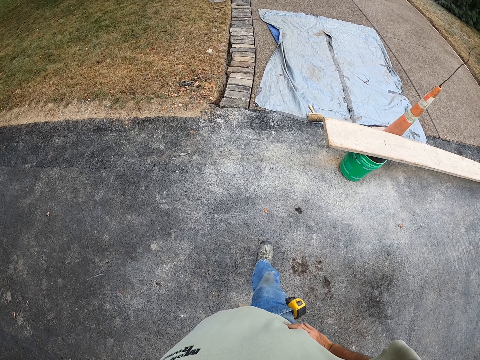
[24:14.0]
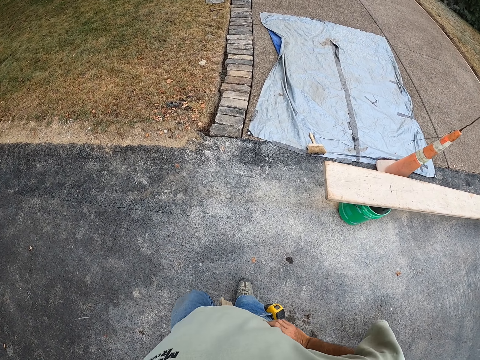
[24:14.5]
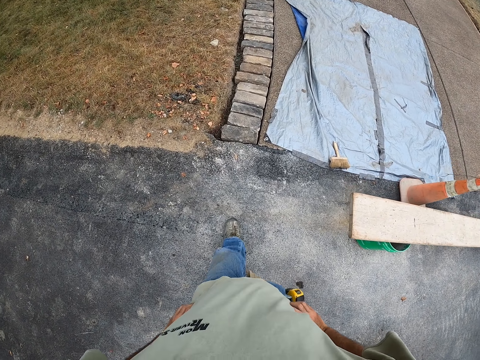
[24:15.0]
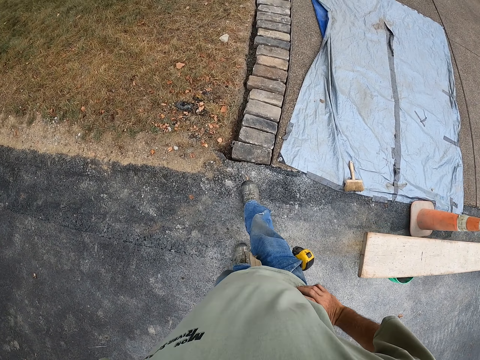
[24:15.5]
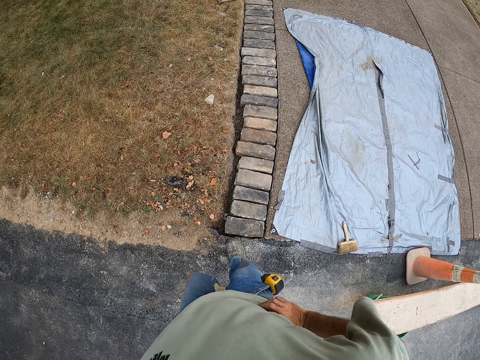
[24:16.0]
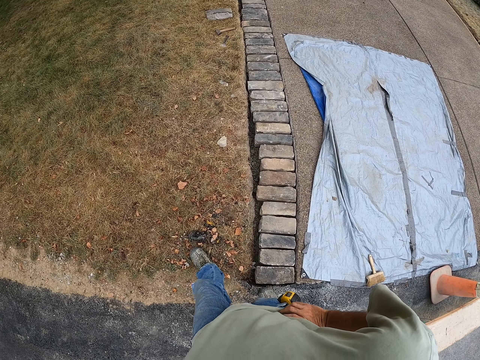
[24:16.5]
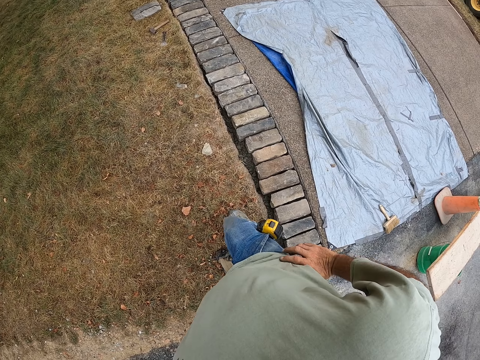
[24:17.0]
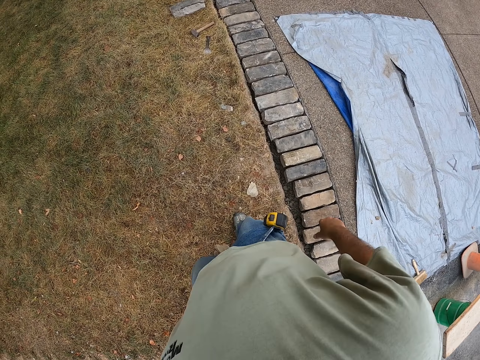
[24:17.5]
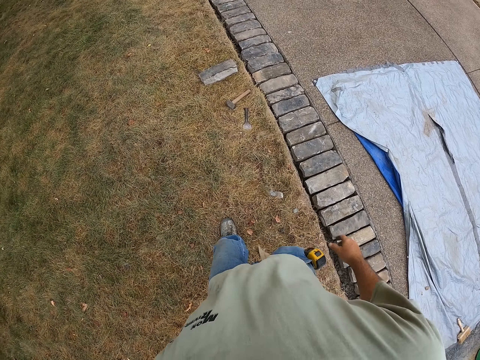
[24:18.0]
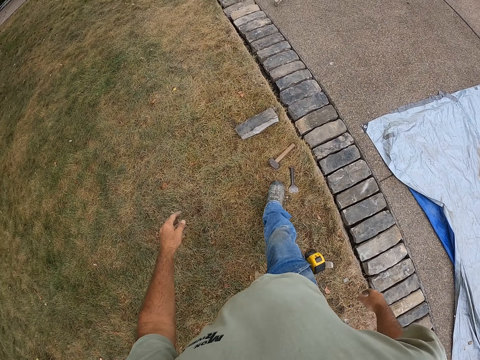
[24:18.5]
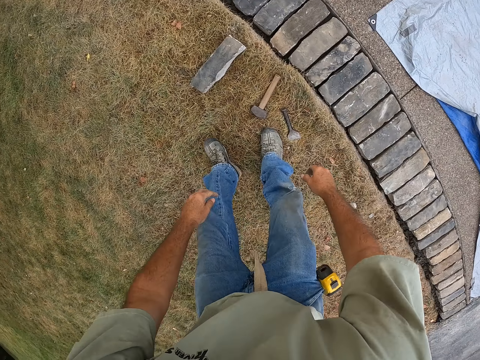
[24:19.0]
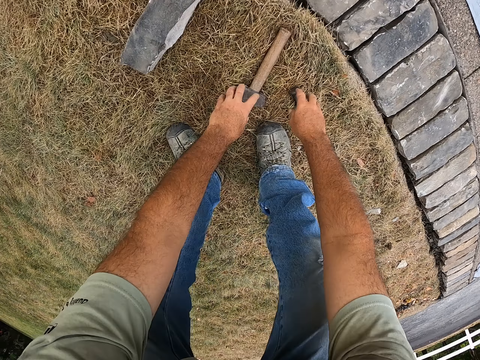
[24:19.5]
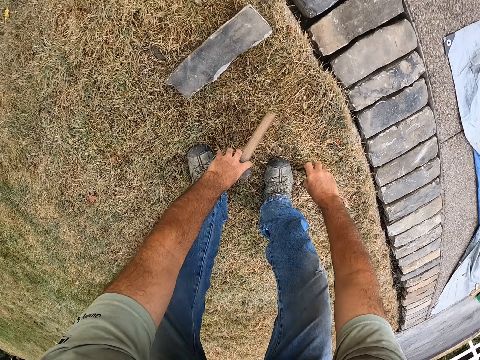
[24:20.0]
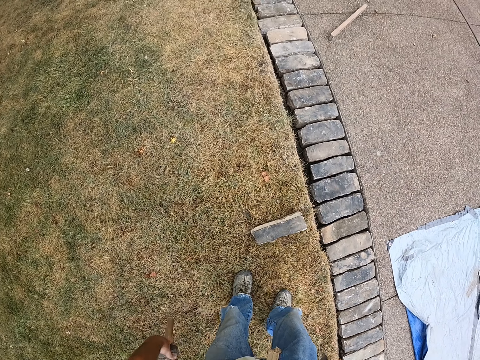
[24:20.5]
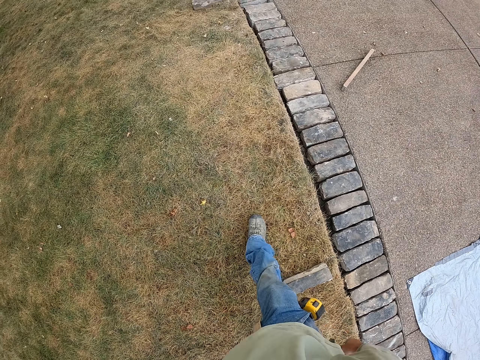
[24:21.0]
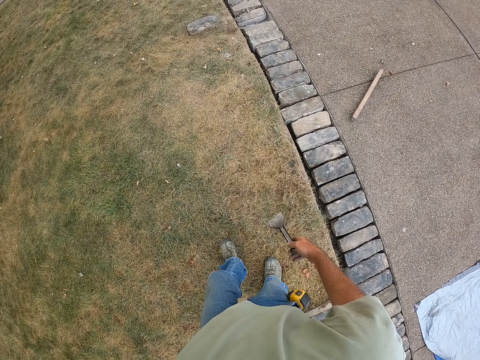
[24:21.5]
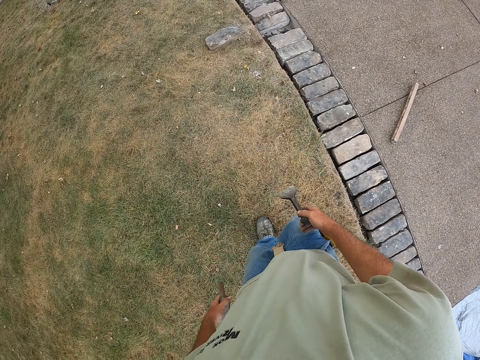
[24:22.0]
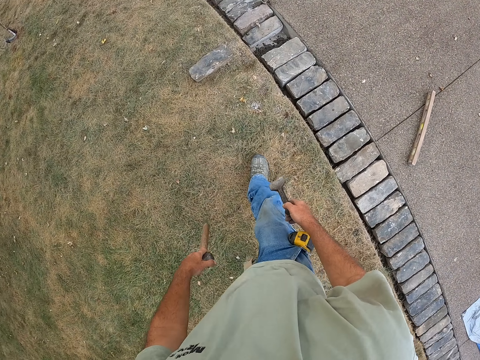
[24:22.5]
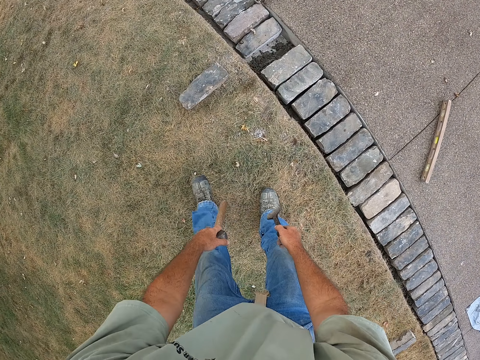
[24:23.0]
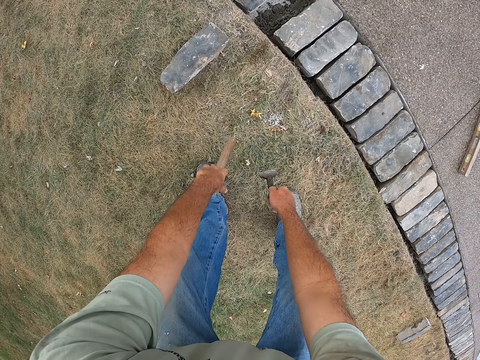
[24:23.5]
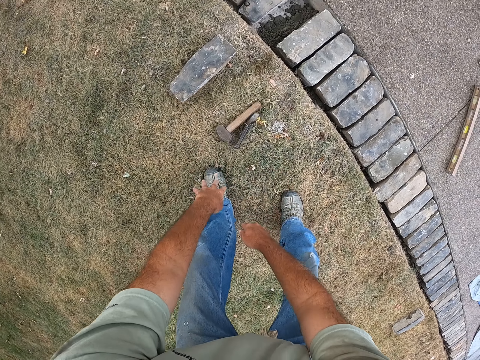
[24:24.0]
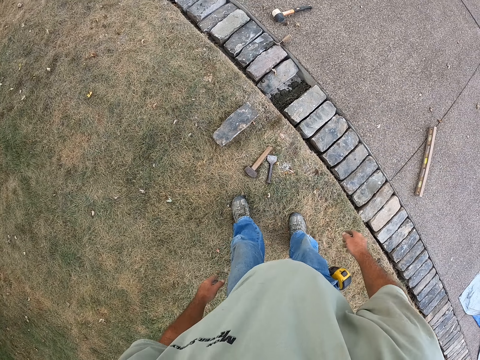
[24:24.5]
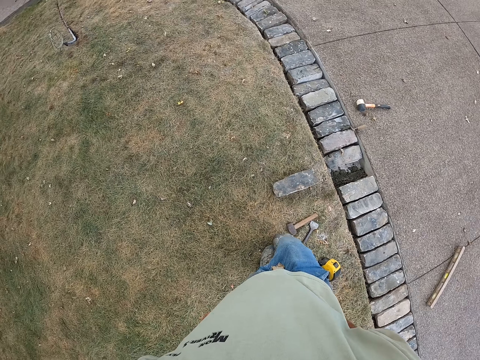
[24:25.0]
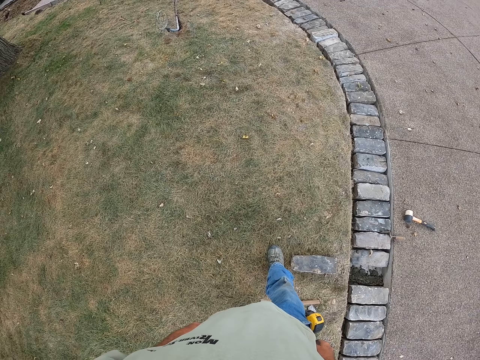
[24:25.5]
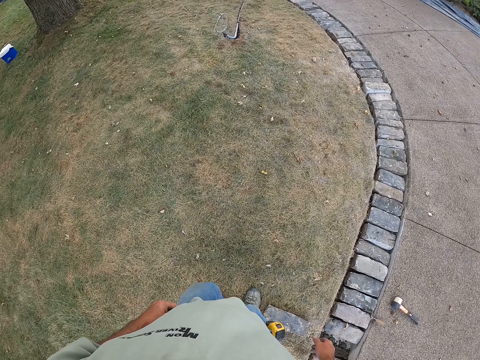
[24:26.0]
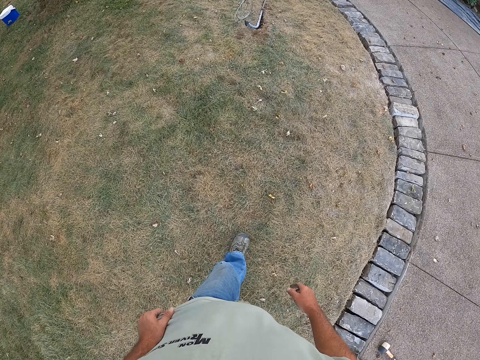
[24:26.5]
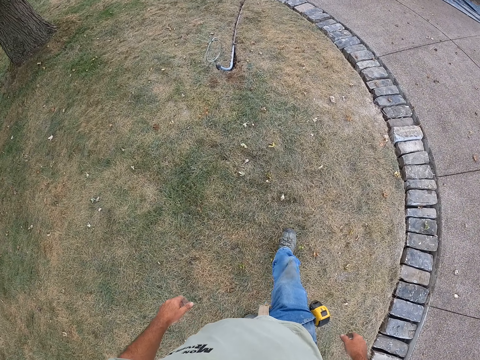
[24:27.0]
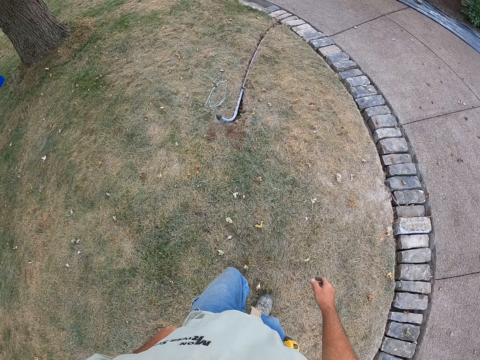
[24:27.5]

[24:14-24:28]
The camera wearer picks up a mallet and chisel from the ground. They drop the mallet and chisel from the ground.

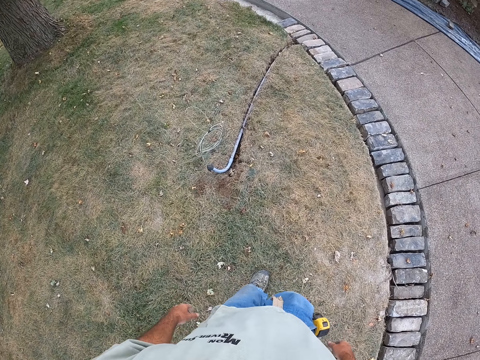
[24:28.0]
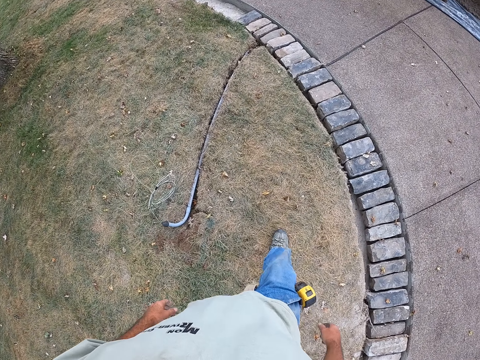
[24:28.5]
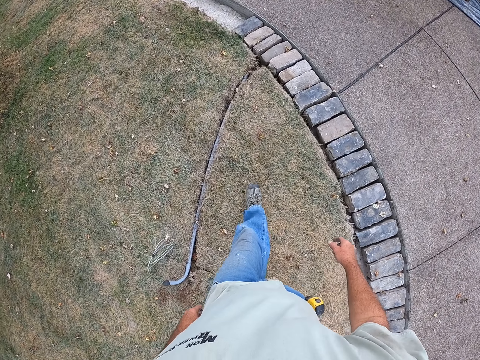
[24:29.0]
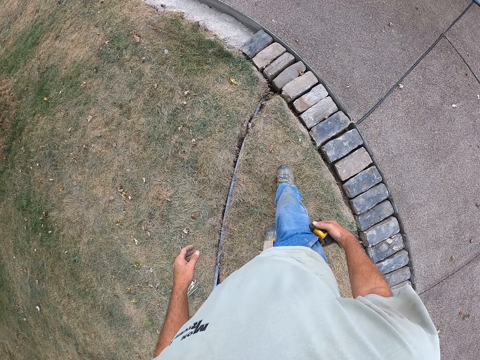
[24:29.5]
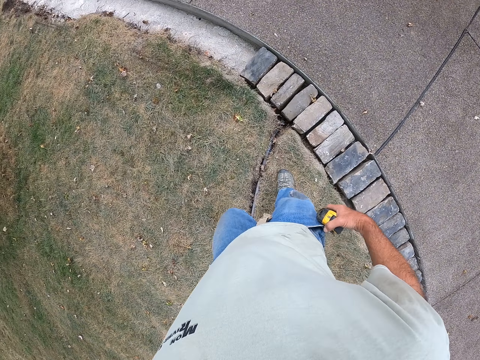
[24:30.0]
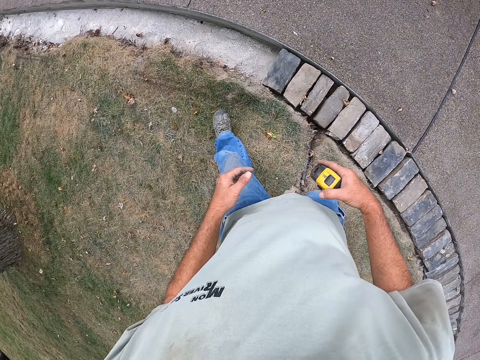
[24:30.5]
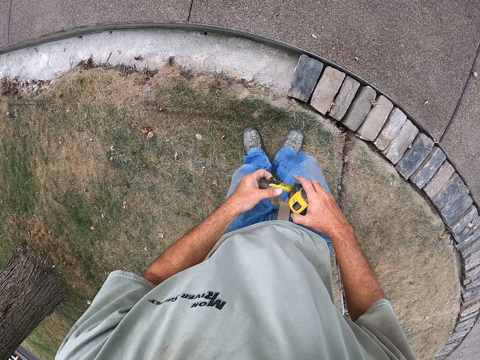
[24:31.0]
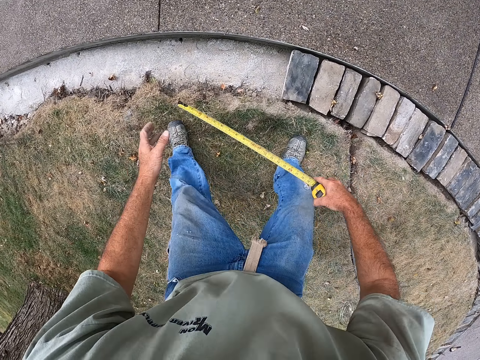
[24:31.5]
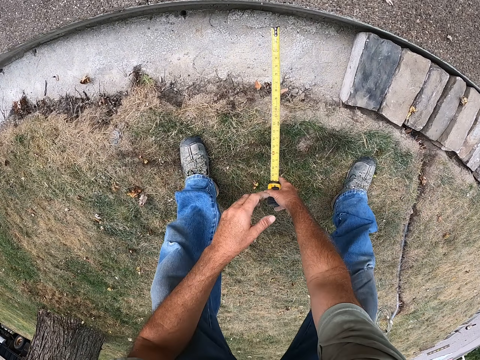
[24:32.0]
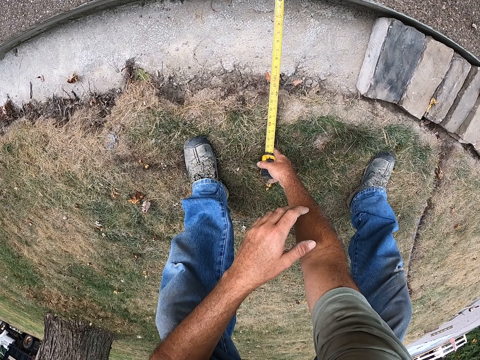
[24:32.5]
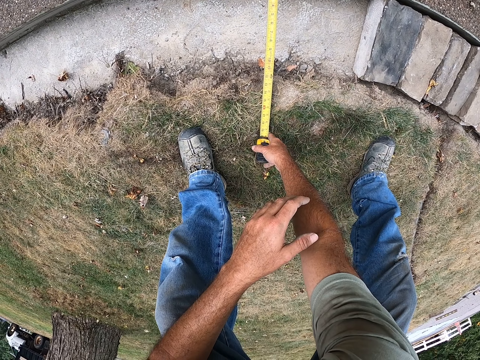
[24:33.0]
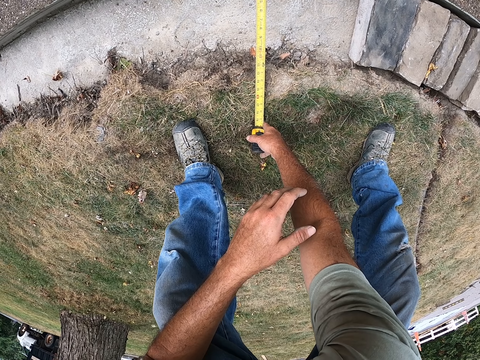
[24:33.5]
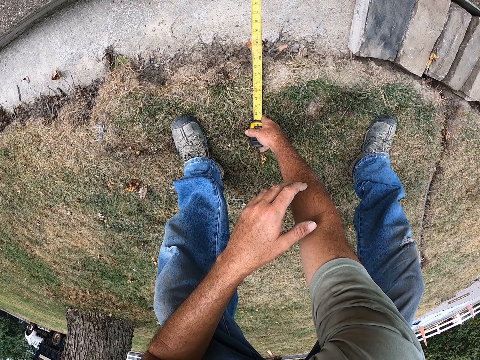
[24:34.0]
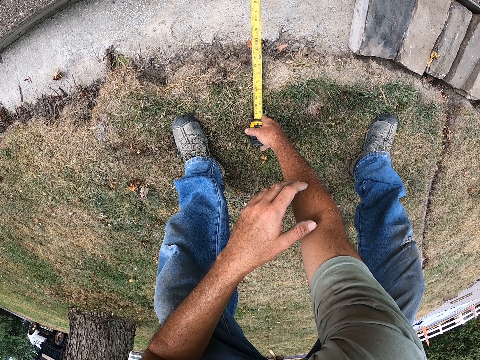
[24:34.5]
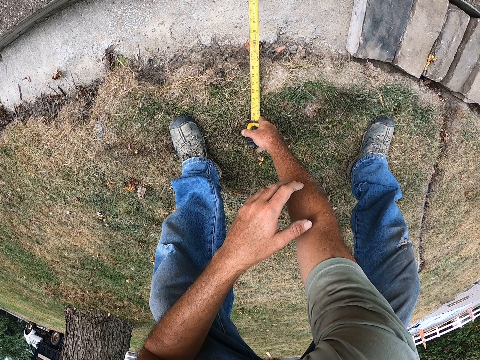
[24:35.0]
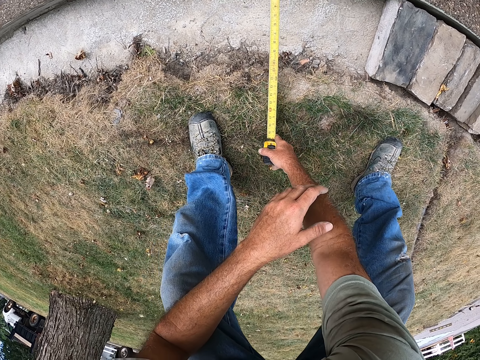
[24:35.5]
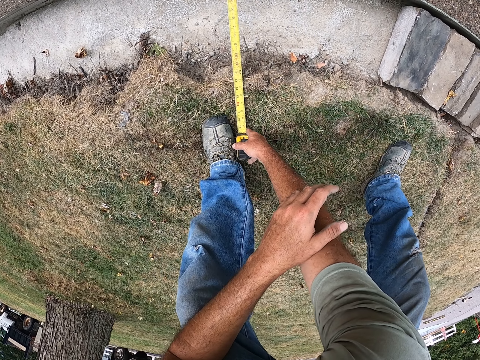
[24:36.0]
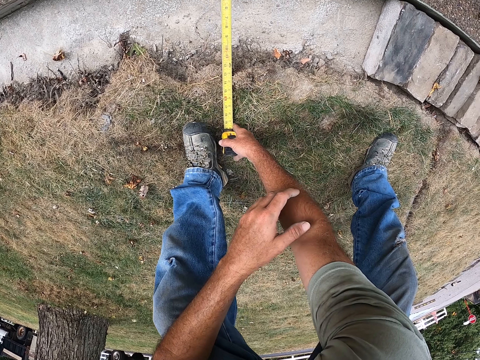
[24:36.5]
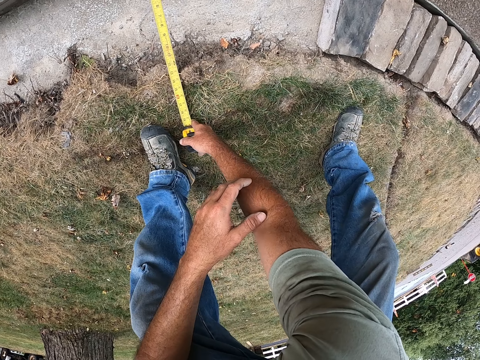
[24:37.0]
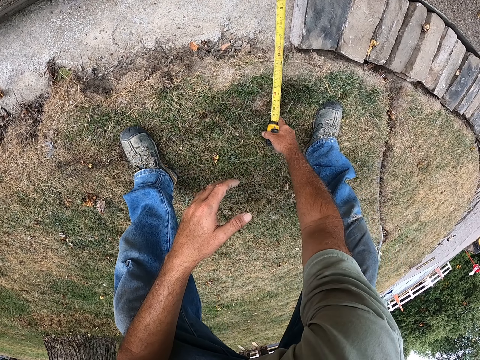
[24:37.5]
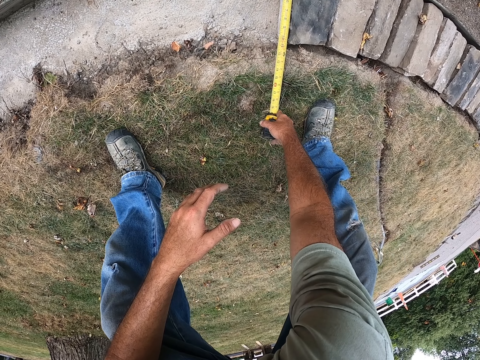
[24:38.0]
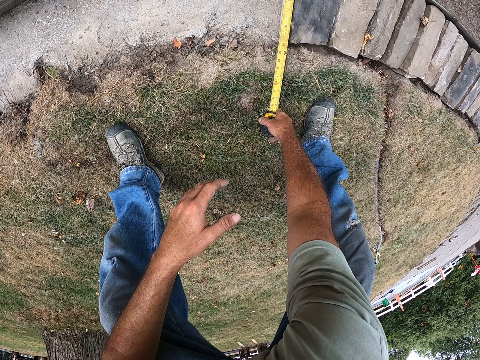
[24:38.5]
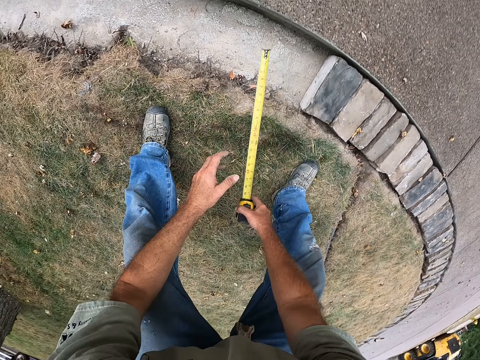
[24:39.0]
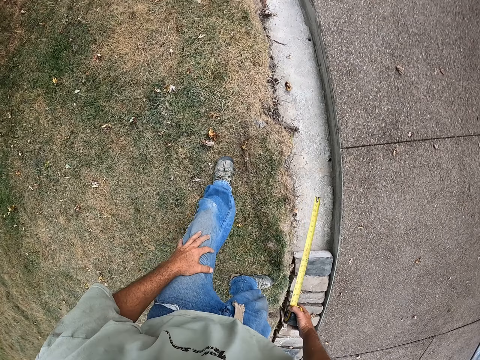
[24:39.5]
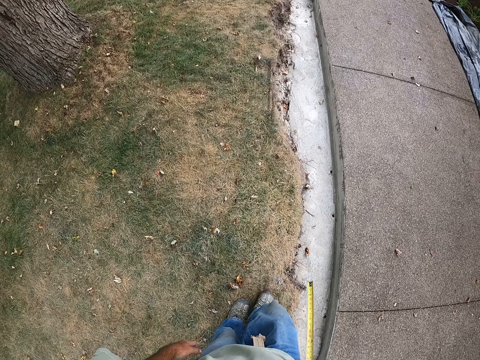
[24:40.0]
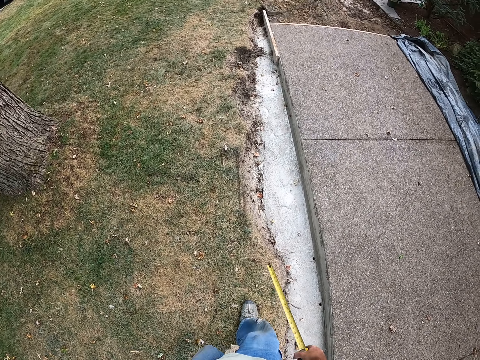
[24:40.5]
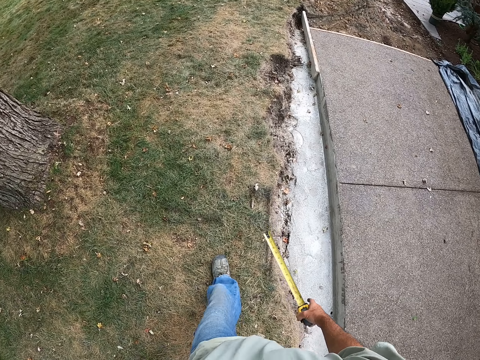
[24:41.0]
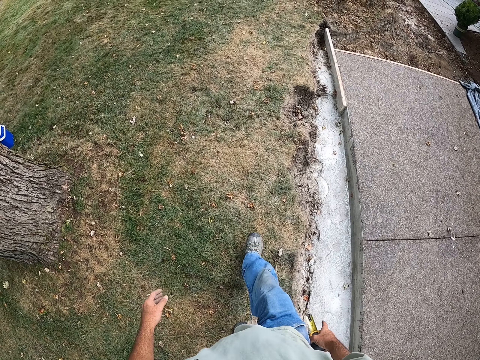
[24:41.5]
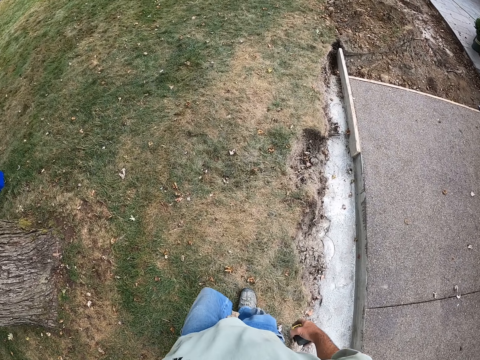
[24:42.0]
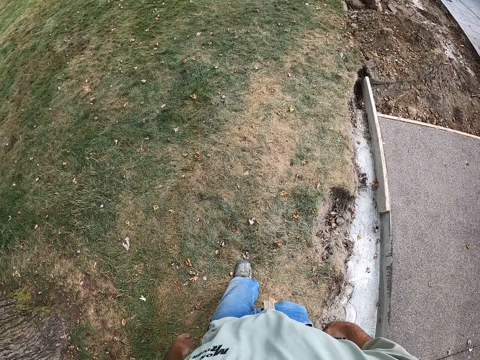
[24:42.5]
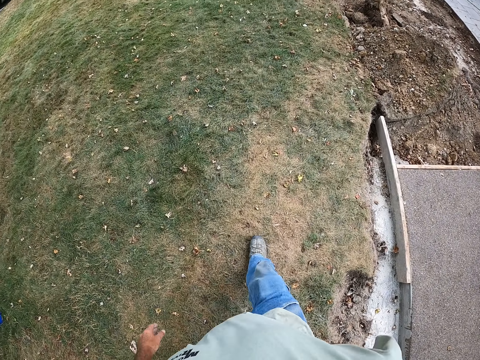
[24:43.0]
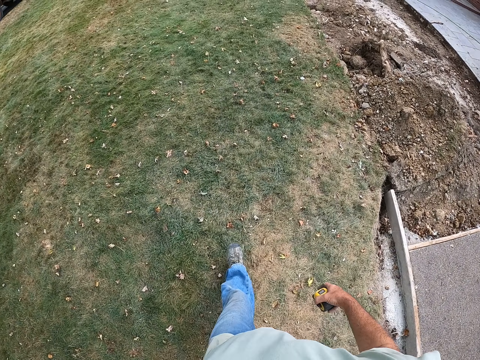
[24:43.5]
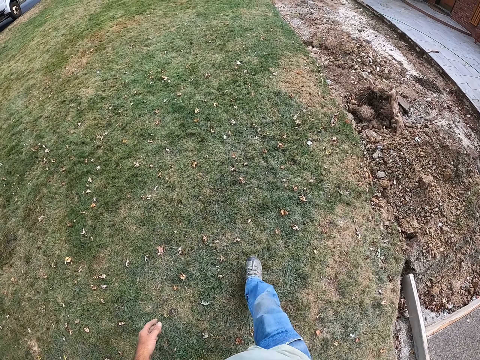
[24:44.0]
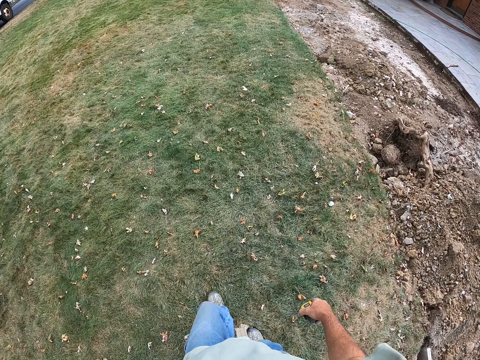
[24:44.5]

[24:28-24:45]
The camera wearer removes the measurement tape from the pocket. They measure the bricks hole.
